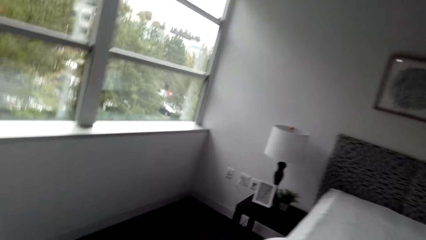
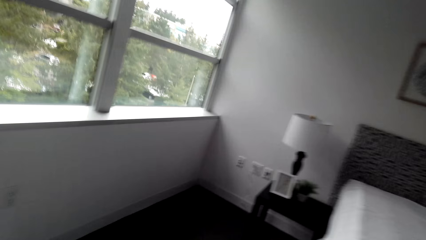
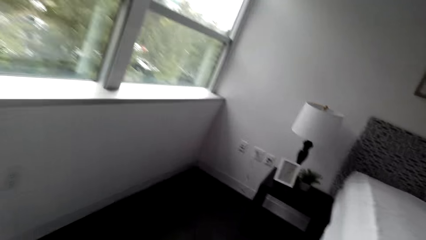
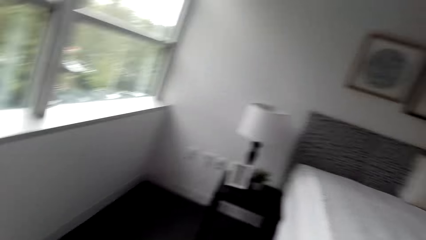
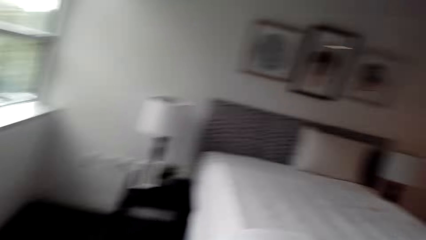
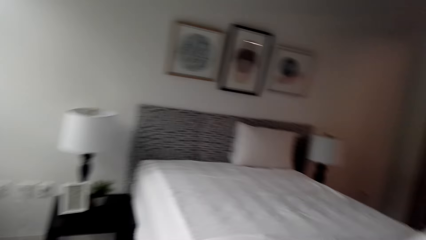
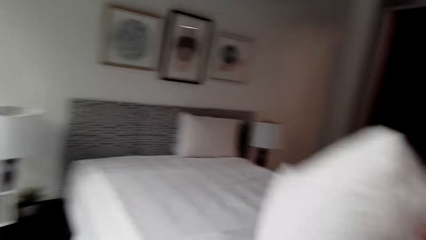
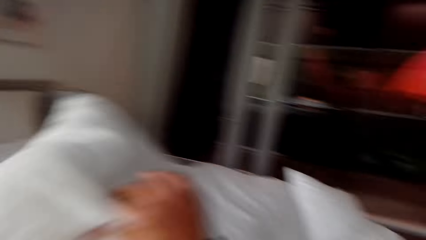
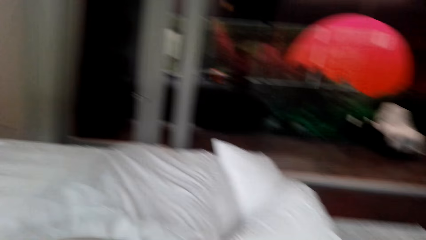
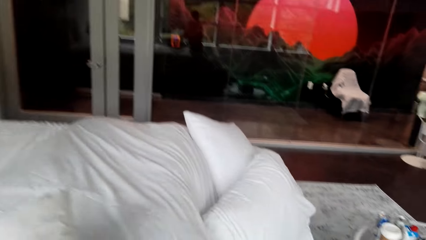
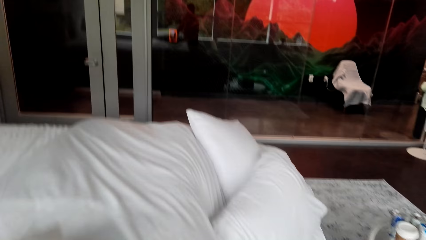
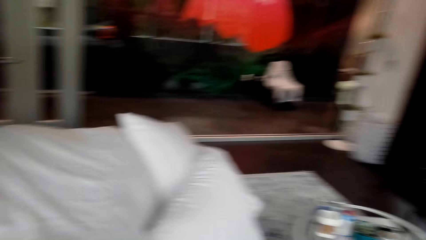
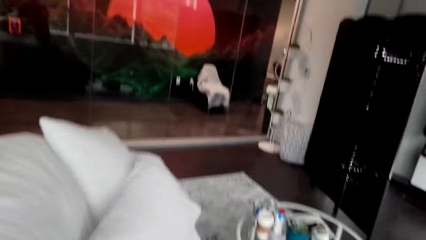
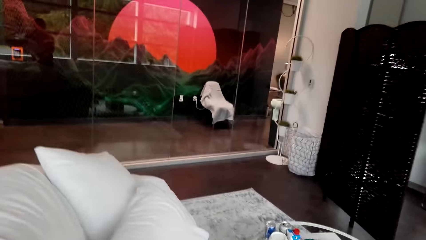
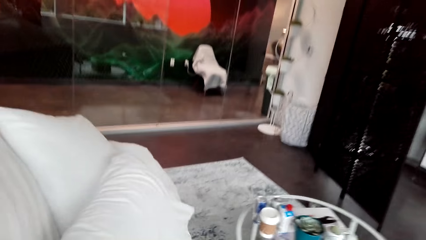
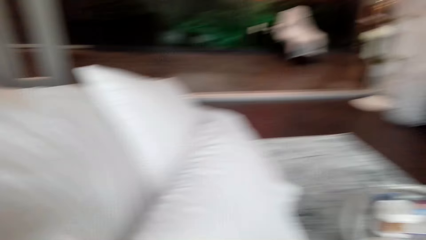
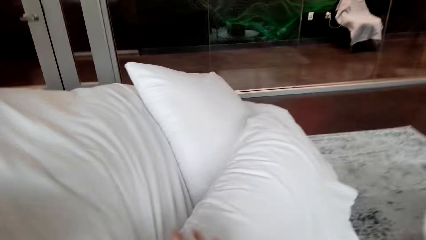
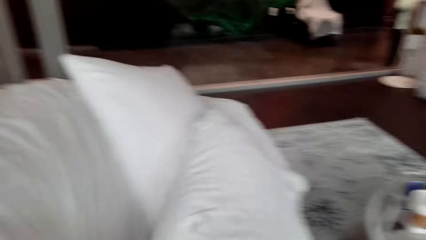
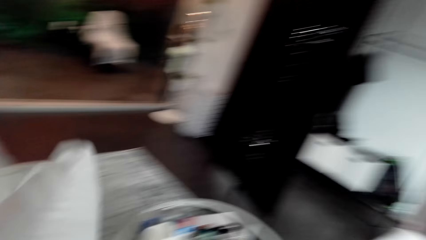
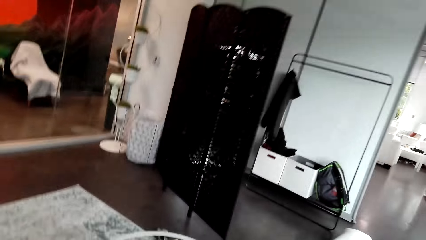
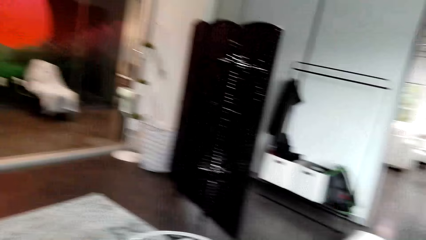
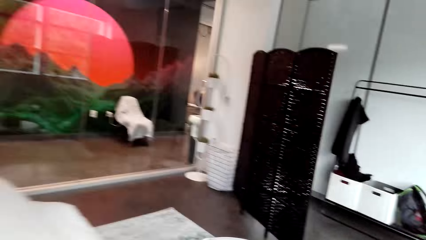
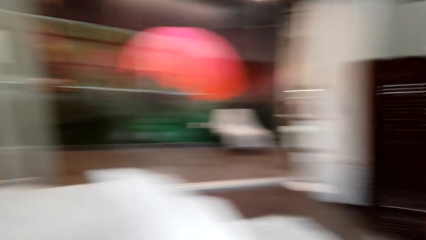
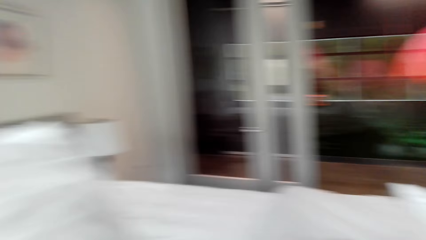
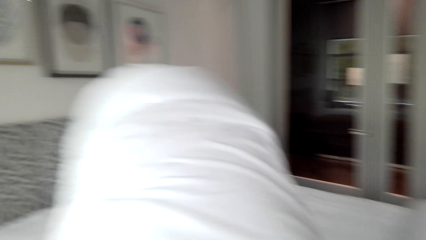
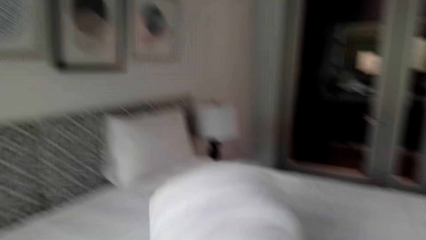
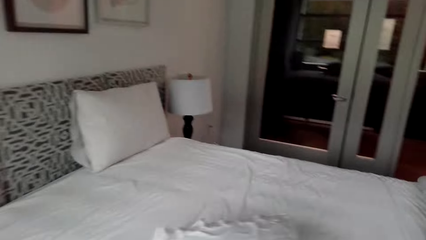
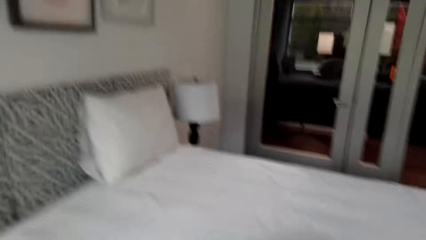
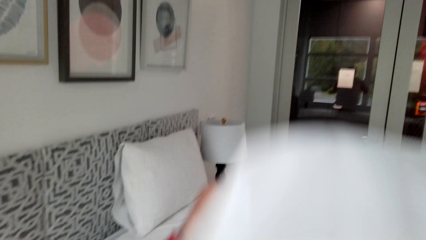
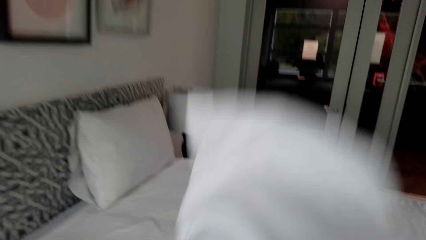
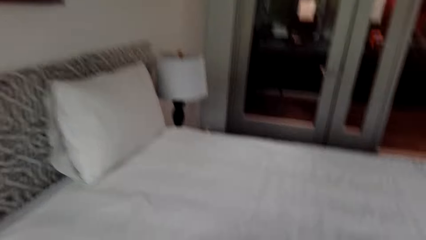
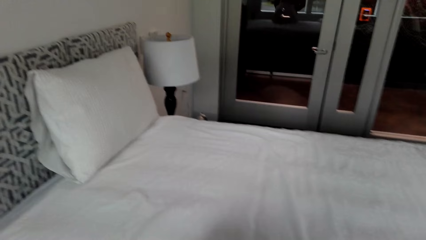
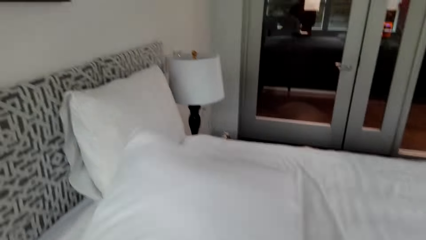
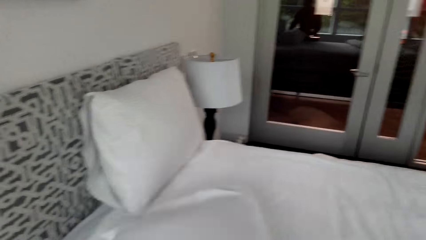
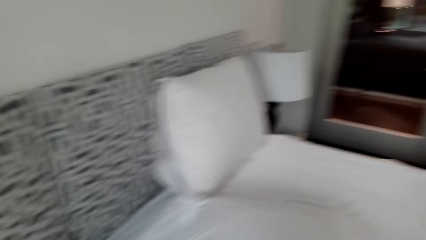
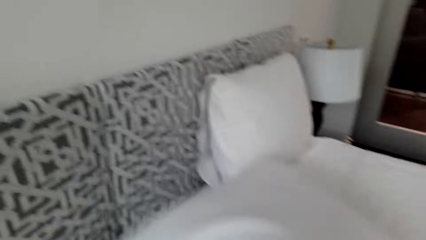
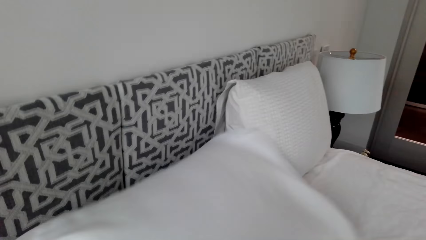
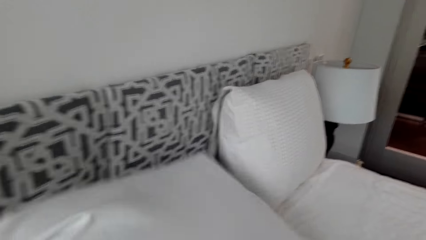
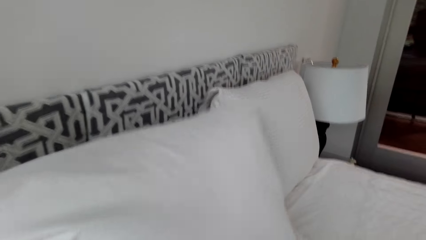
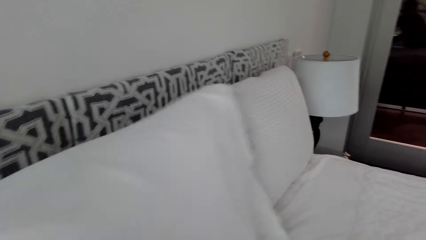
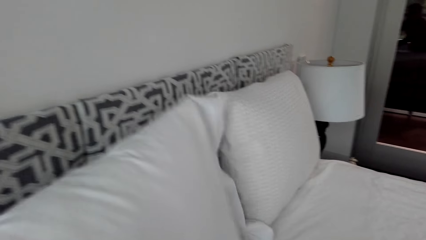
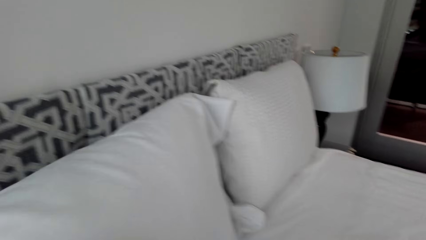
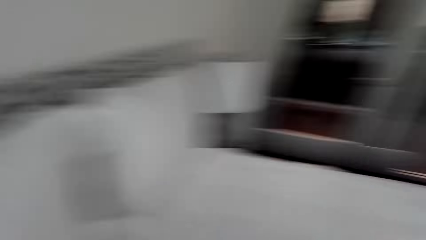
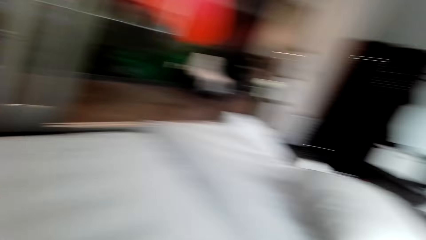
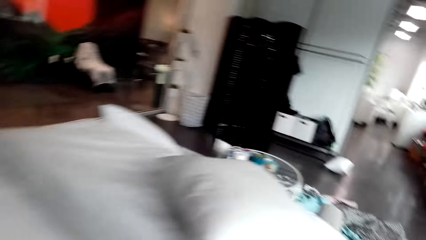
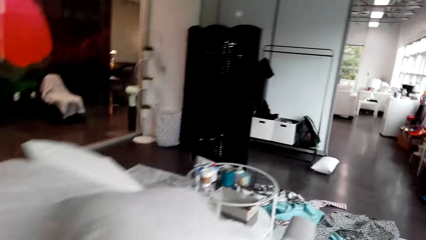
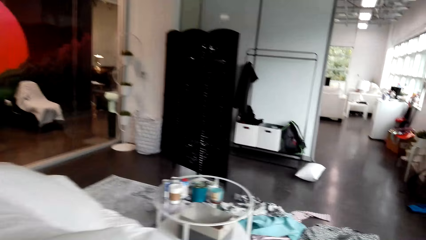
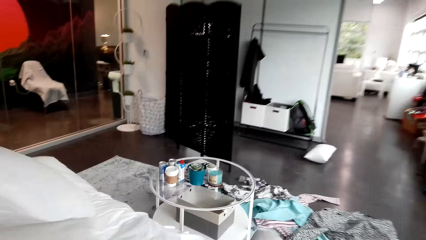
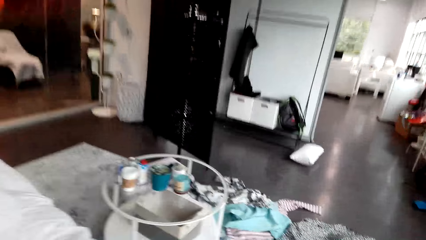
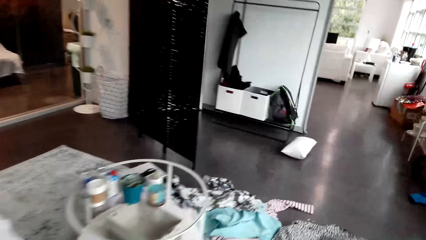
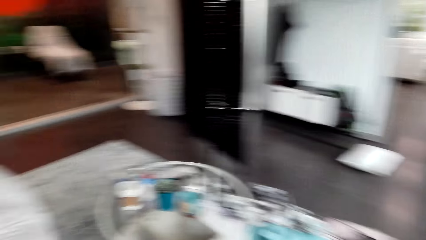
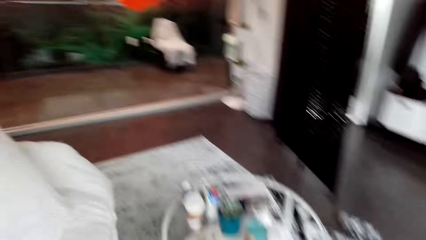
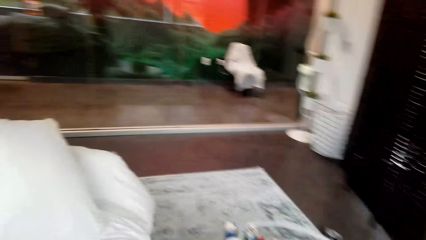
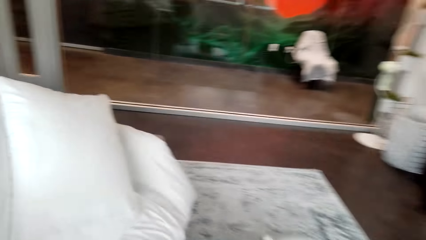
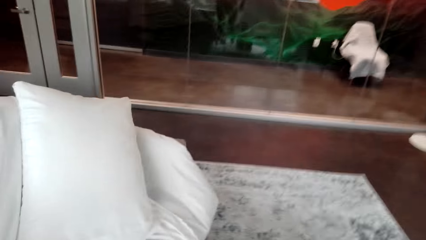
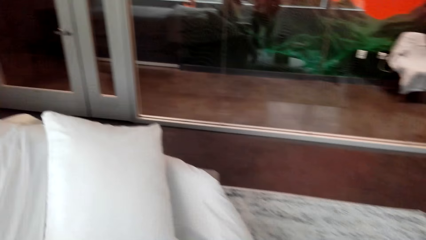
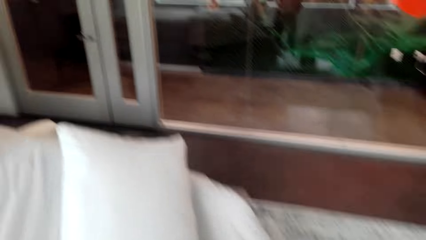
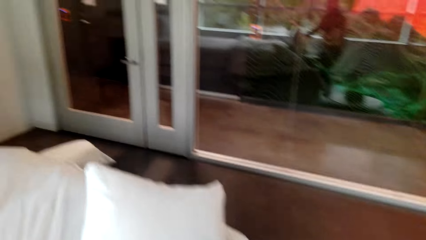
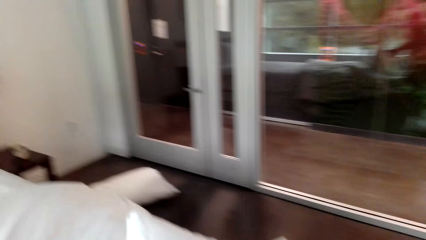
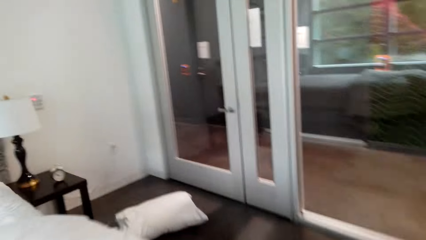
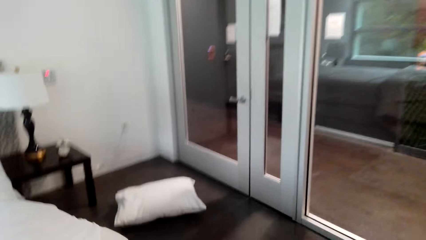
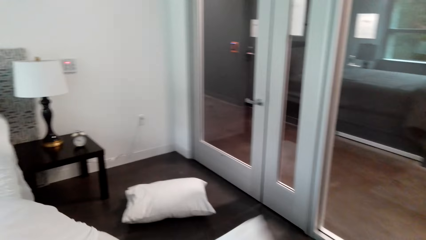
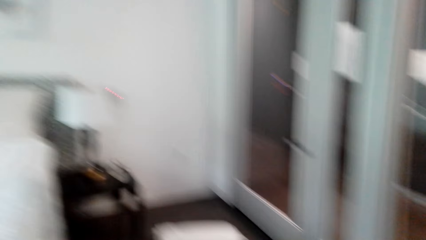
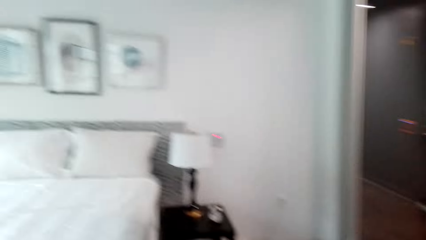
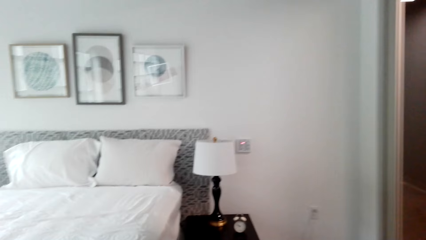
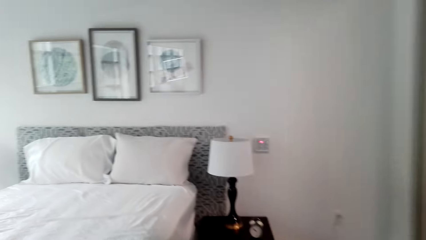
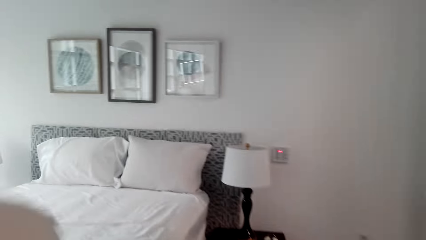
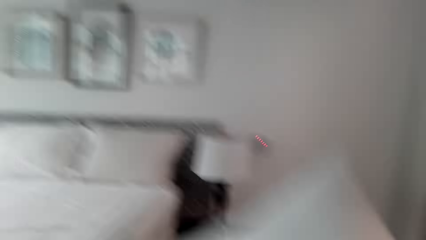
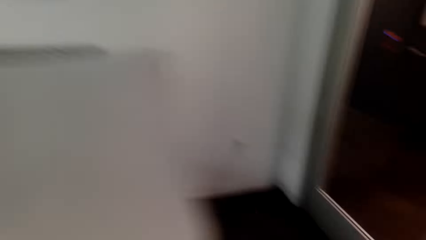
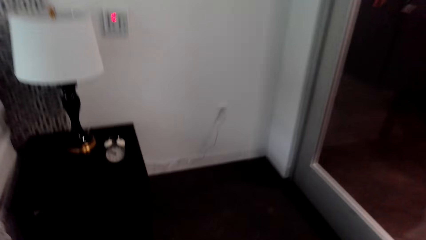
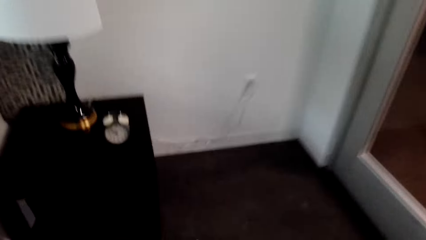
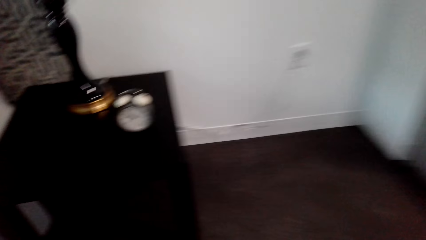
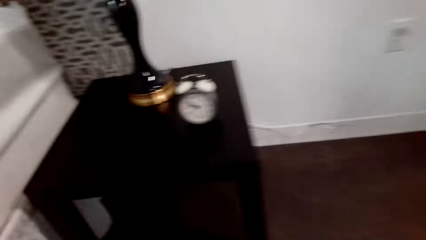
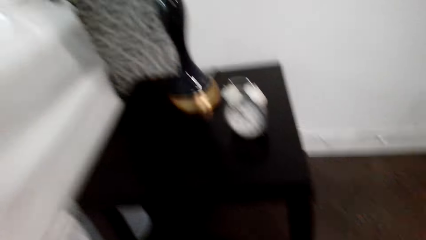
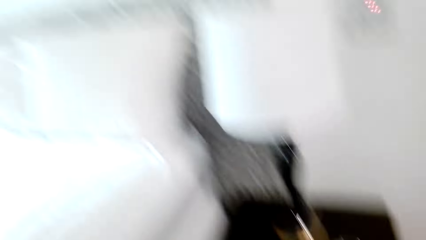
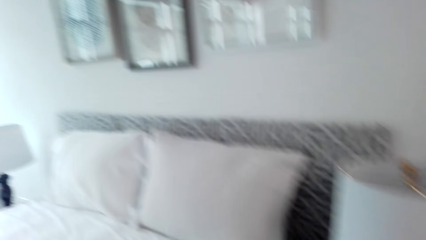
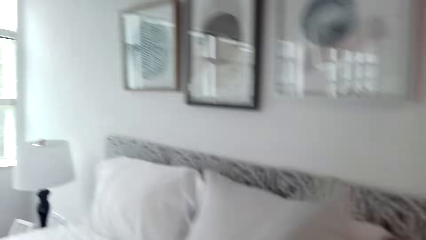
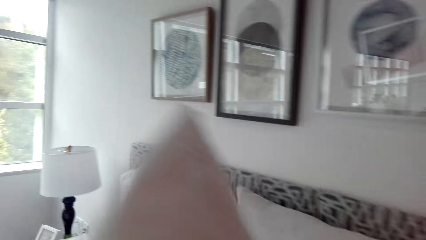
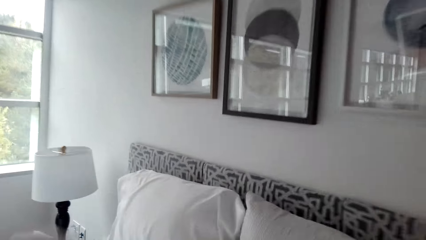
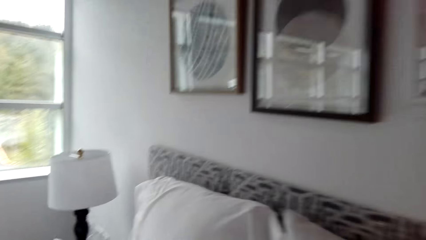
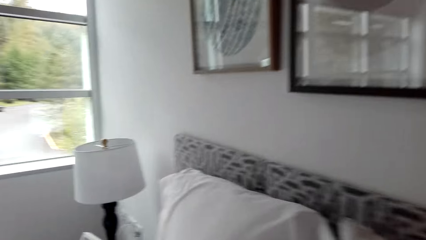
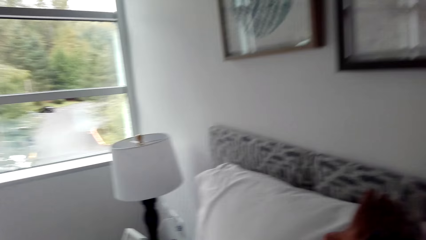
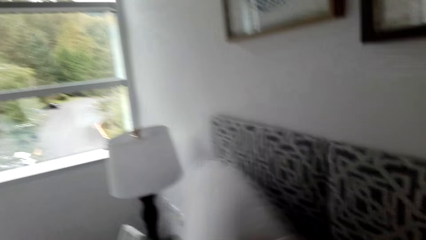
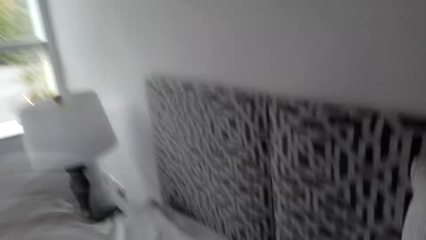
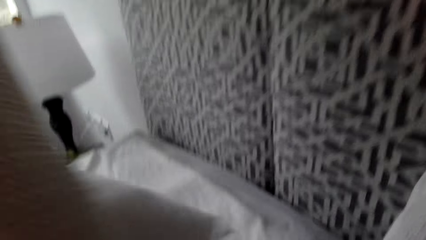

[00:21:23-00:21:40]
The camera wearer puts a pillow on the bed. They throw a cushion to the bed.
